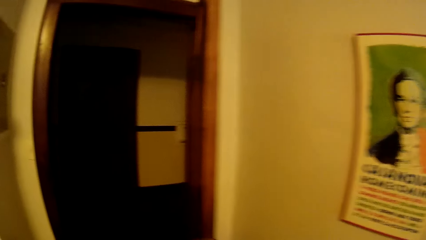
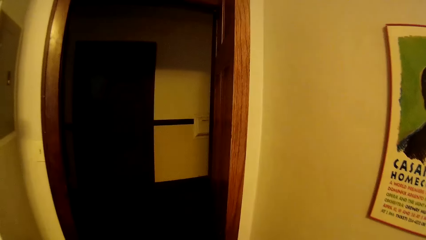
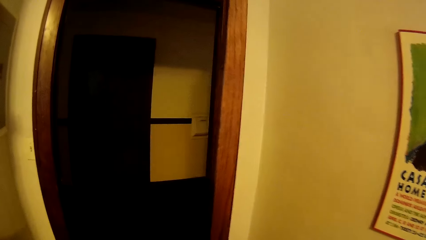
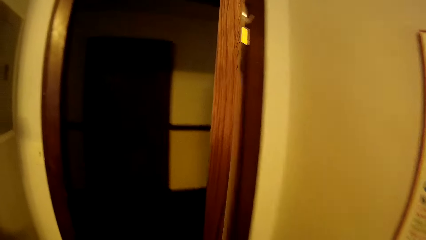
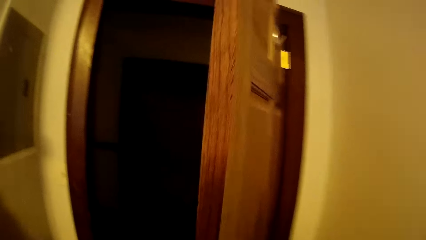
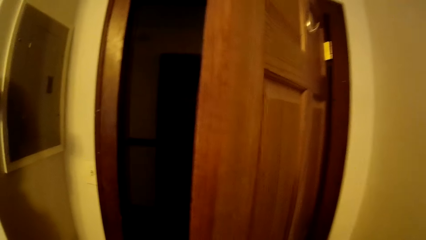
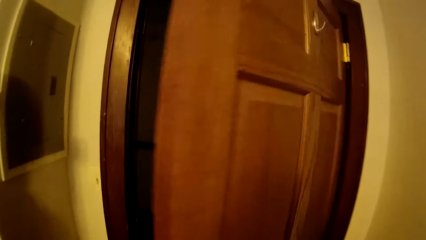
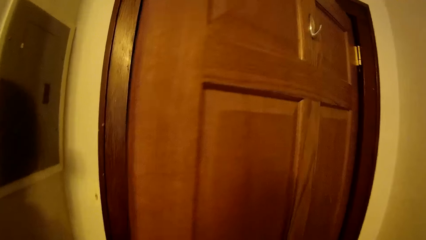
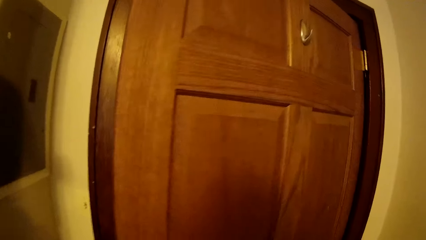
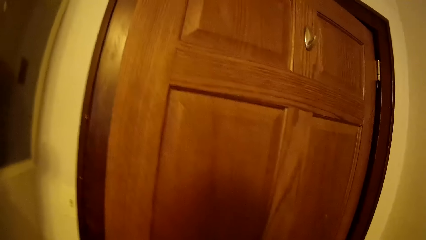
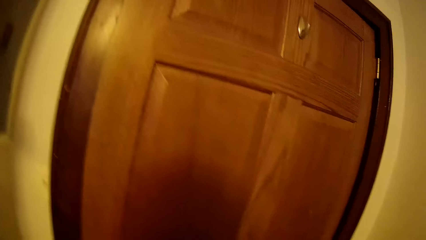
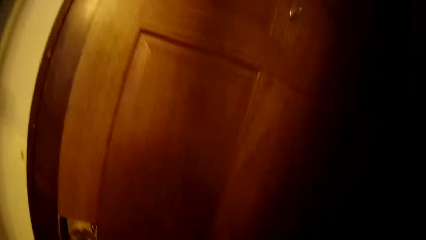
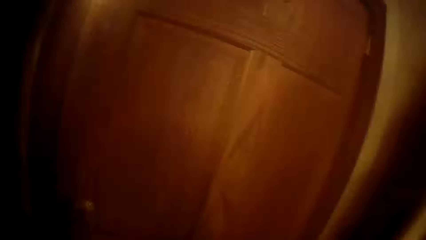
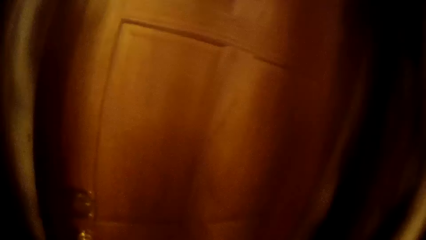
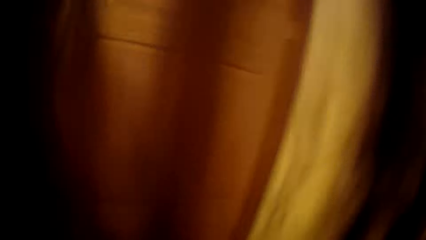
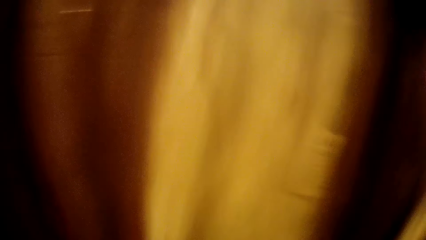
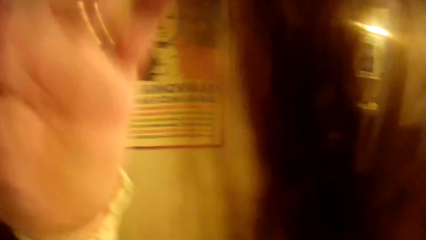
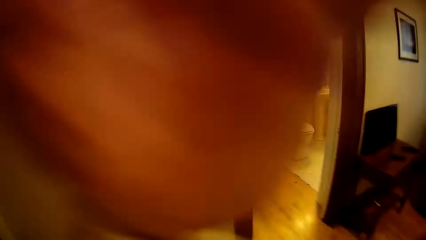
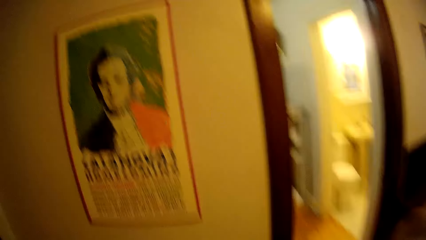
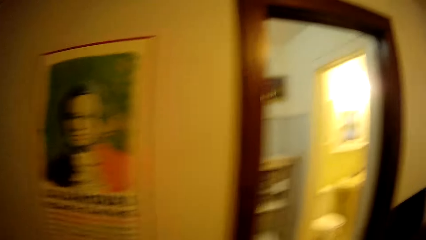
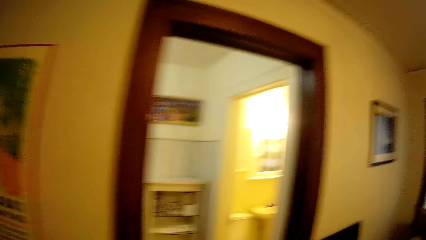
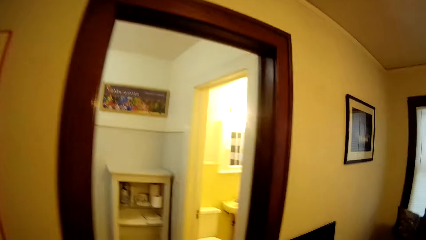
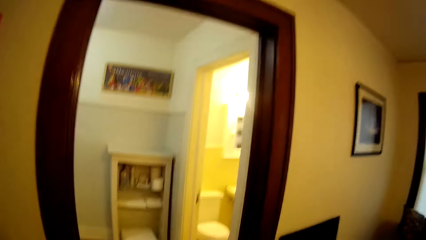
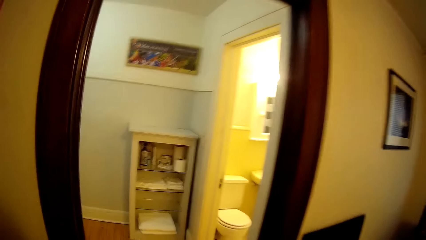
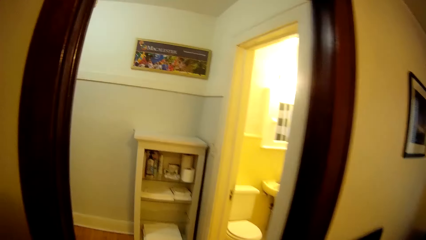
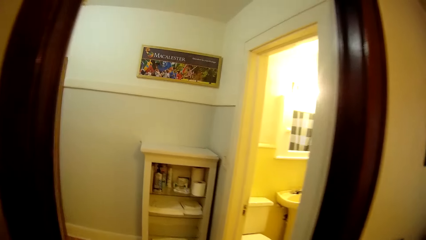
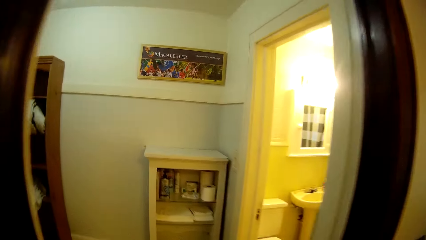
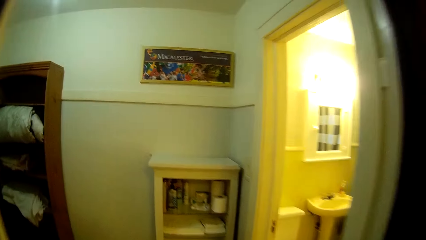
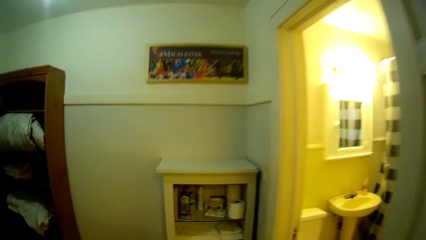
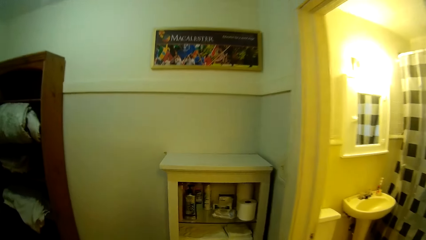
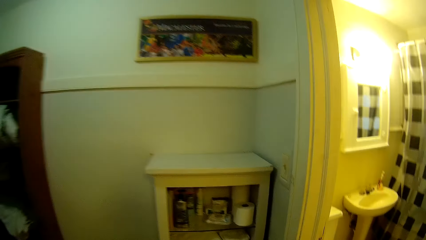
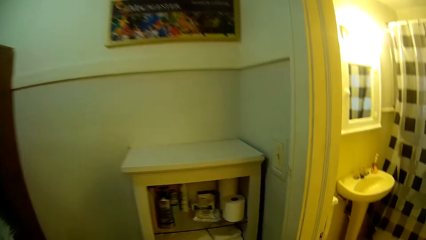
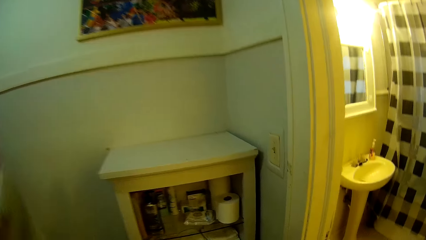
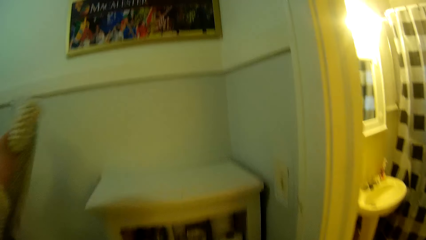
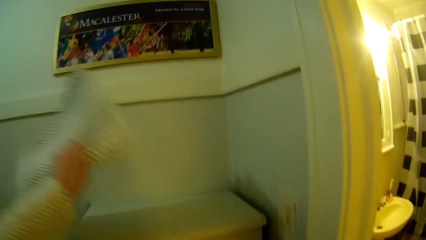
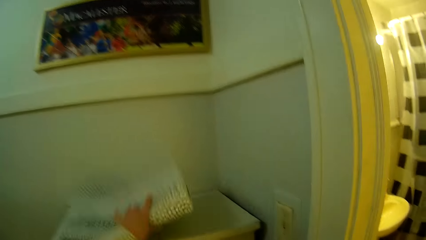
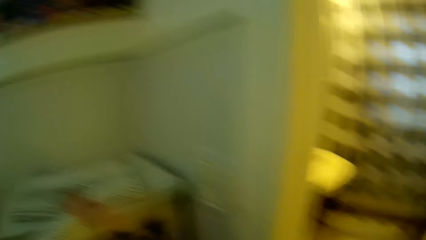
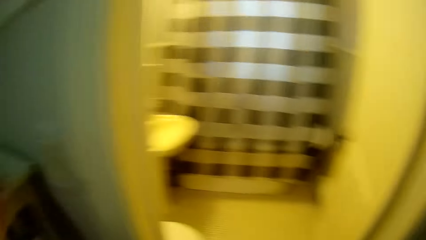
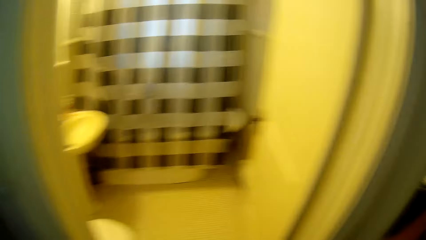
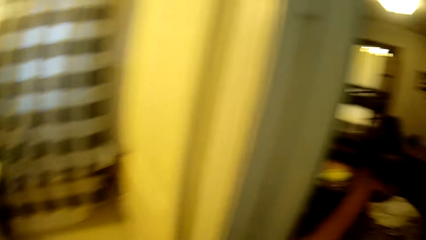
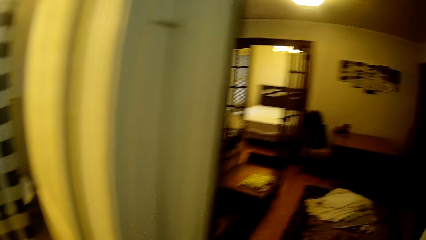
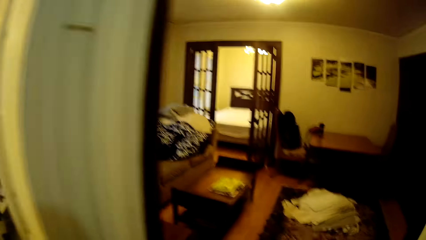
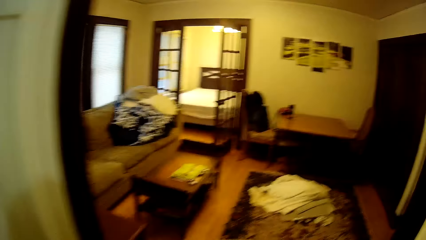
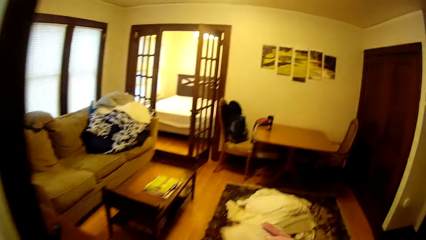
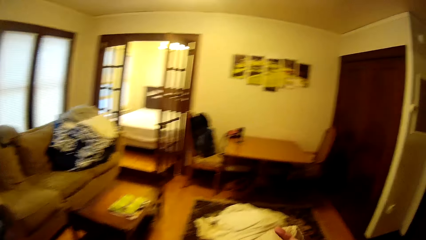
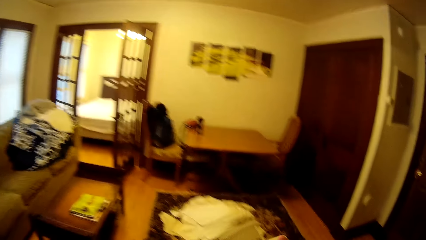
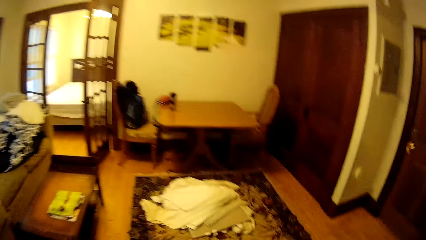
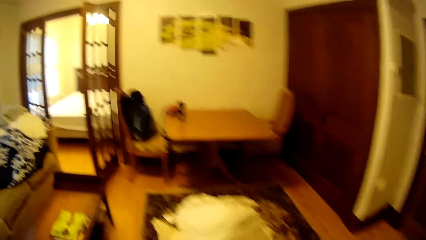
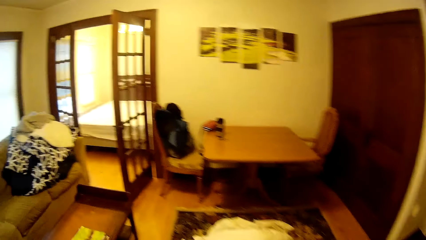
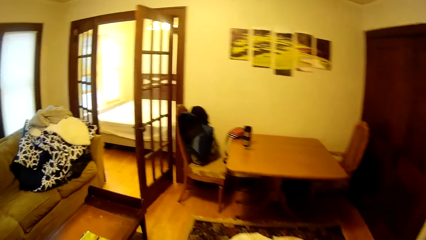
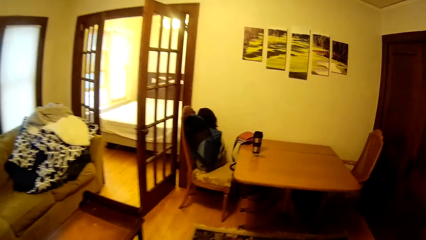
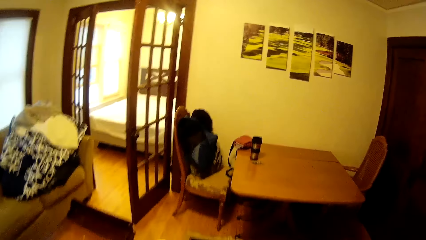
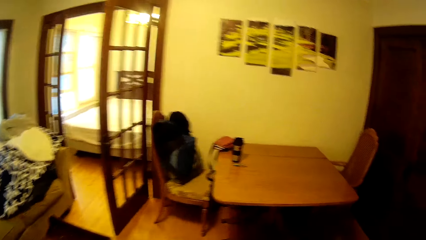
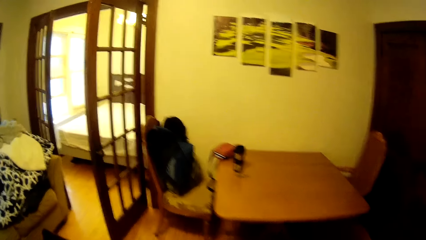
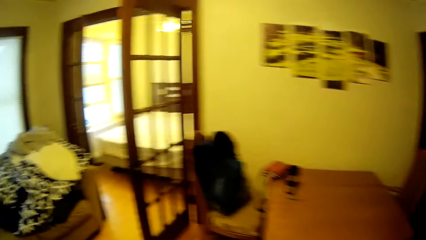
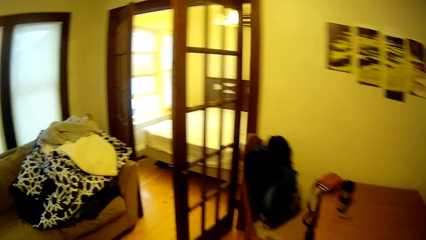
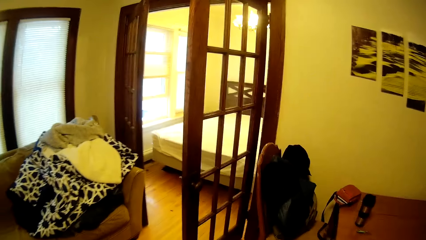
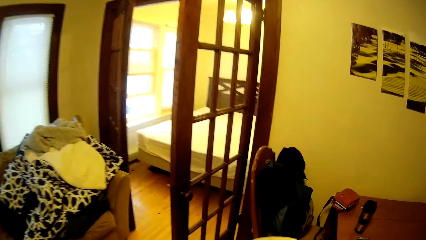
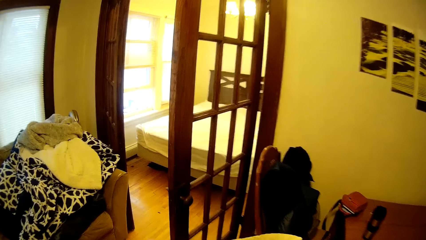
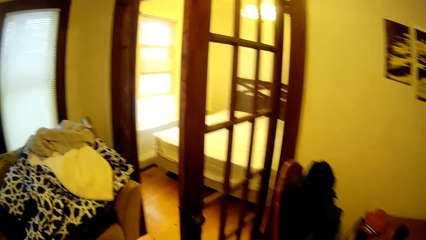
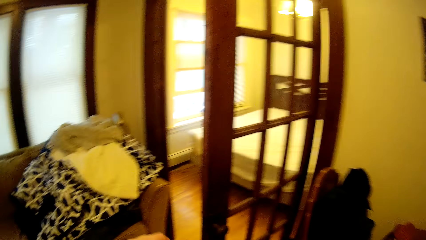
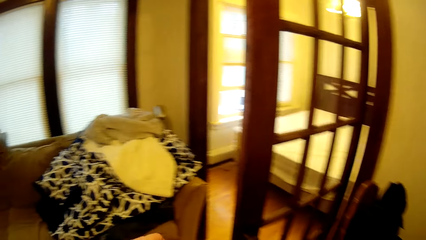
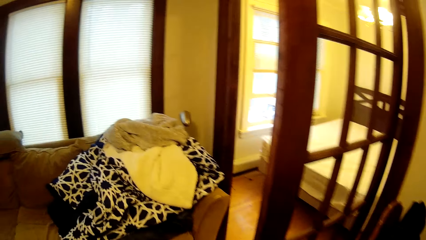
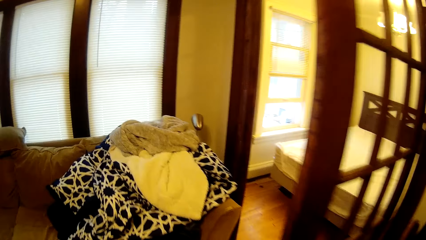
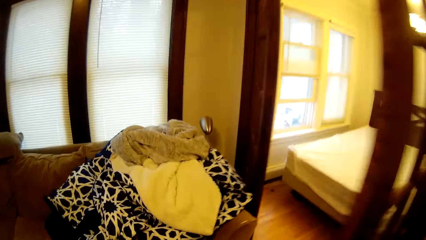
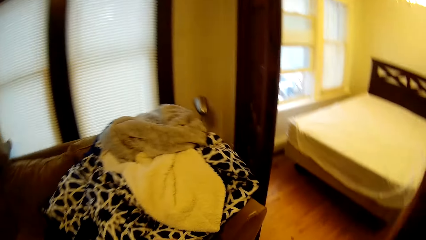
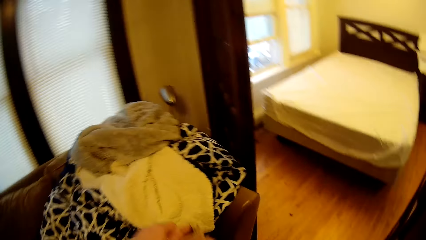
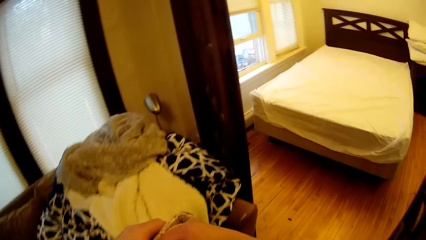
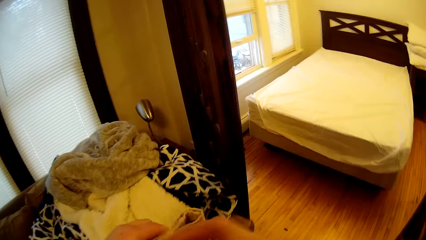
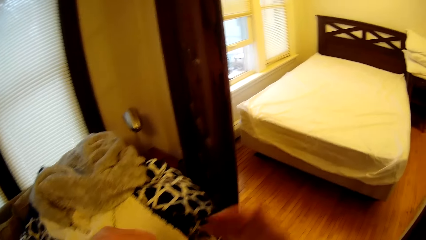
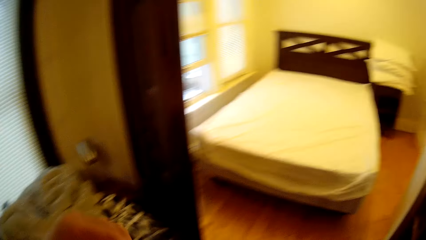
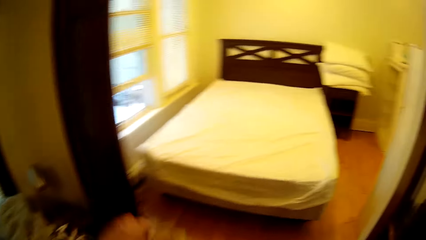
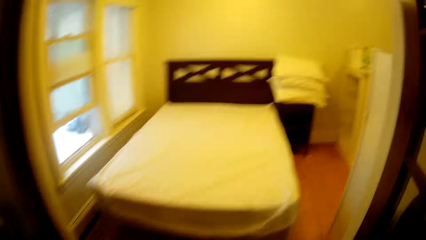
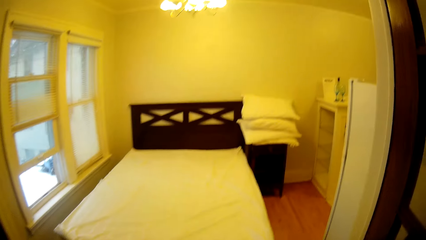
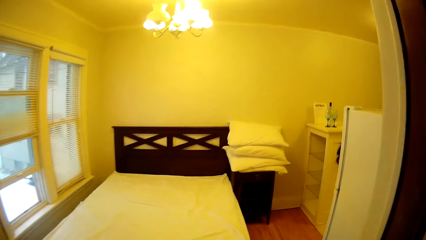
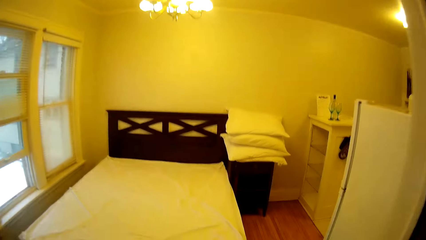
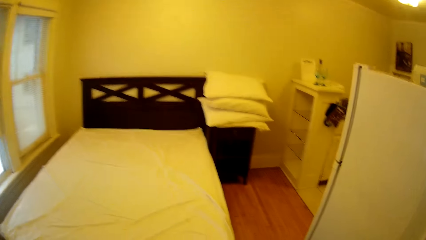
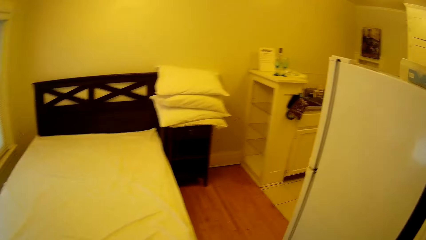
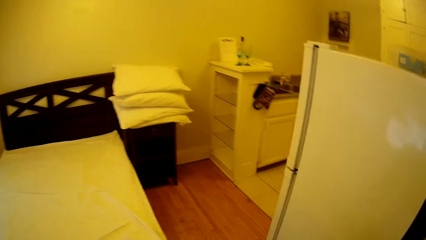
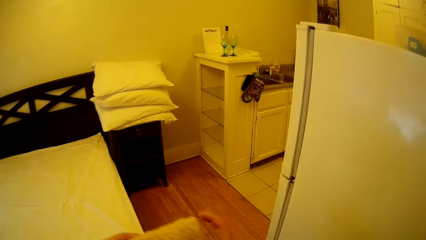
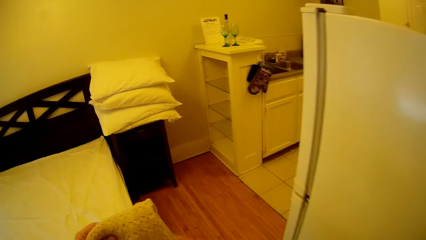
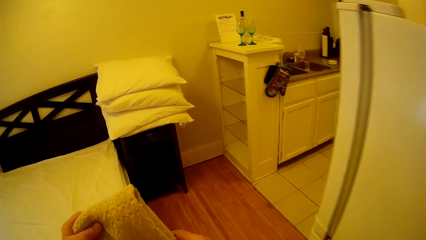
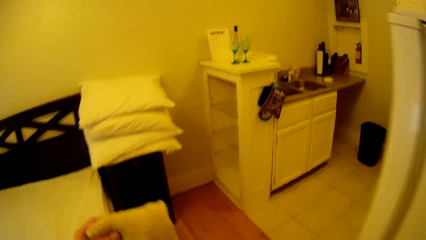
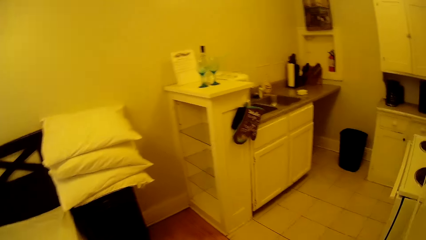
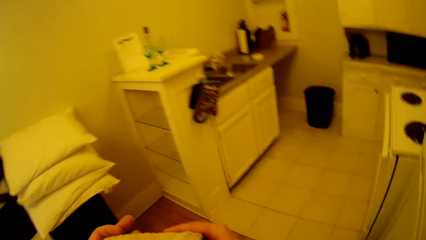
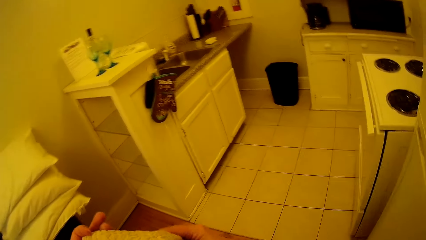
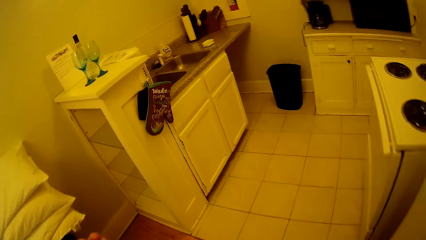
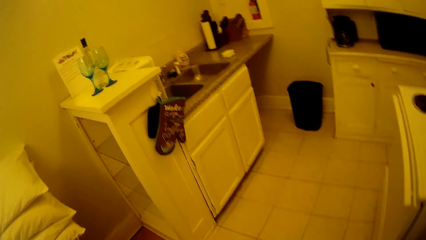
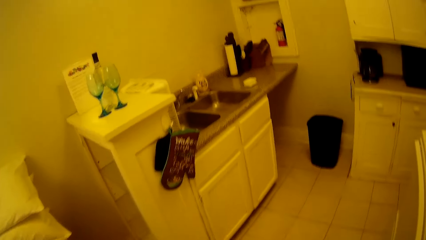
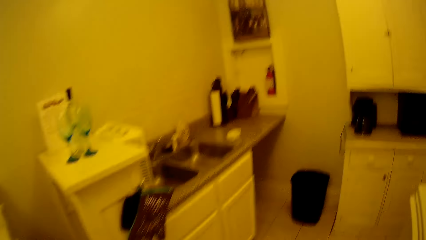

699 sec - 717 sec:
The camera wearer closes the door. They adjust their hair. They walk towards the bathroom. They put a cleaning cloth on a shelf table. They walk around in the house. They adjust the cleaning cloth.
